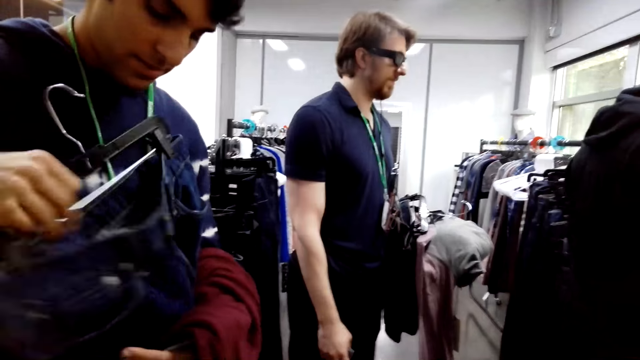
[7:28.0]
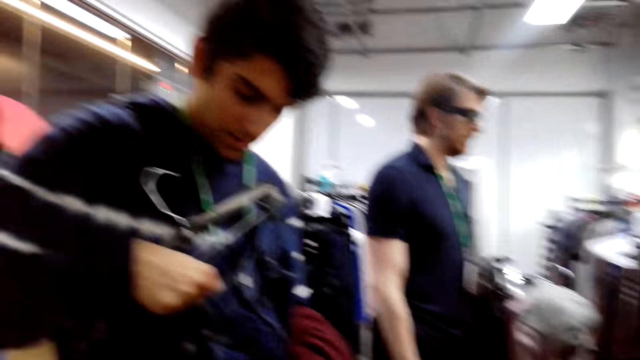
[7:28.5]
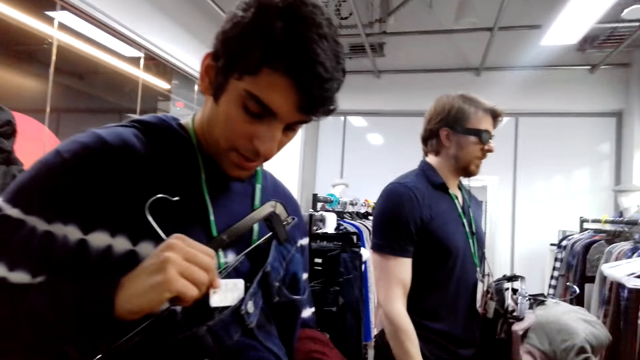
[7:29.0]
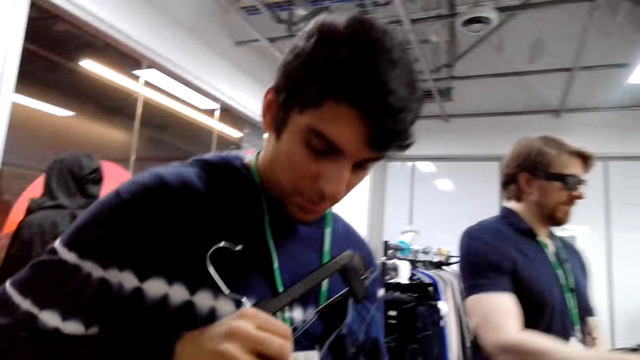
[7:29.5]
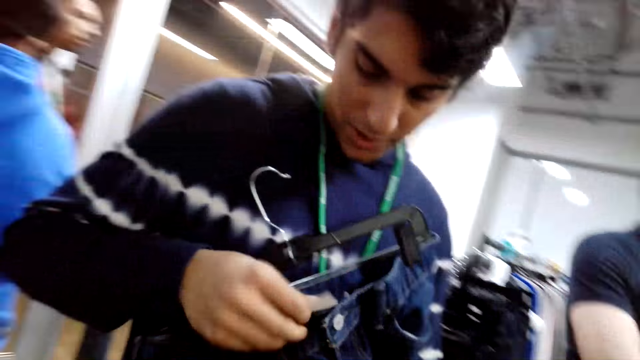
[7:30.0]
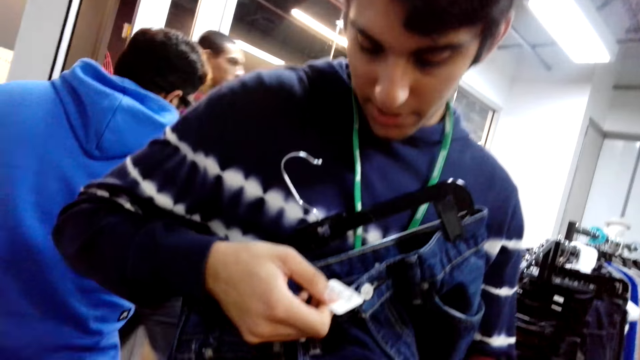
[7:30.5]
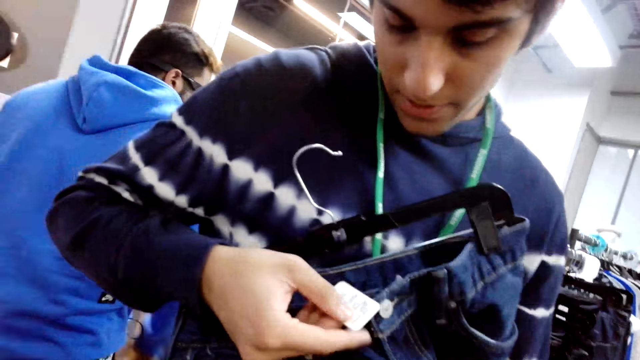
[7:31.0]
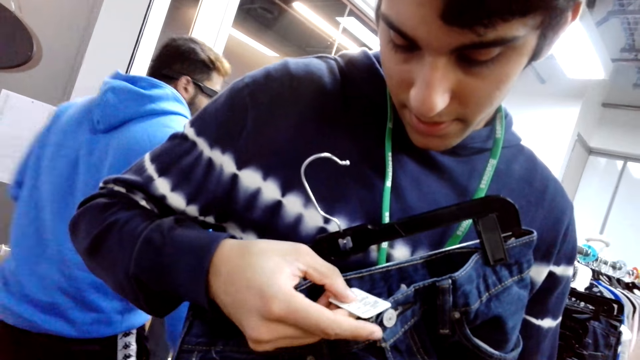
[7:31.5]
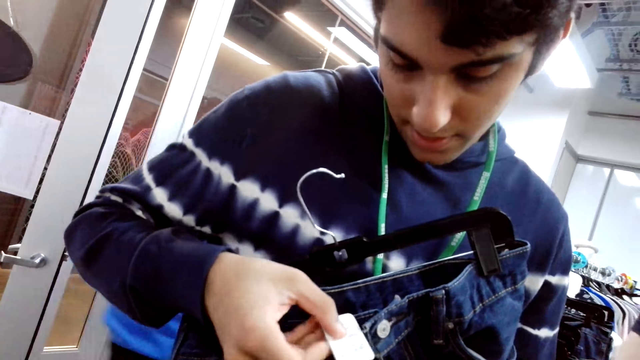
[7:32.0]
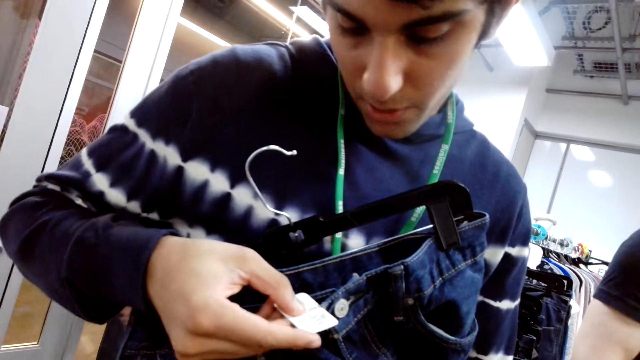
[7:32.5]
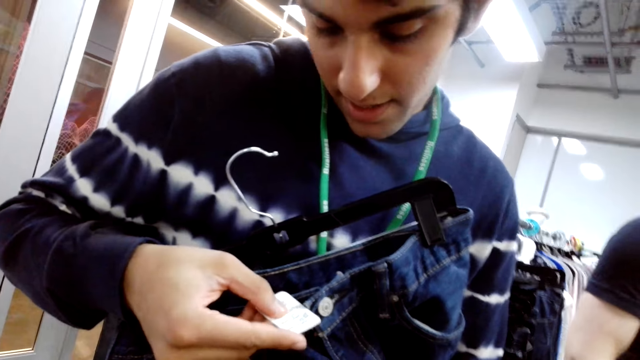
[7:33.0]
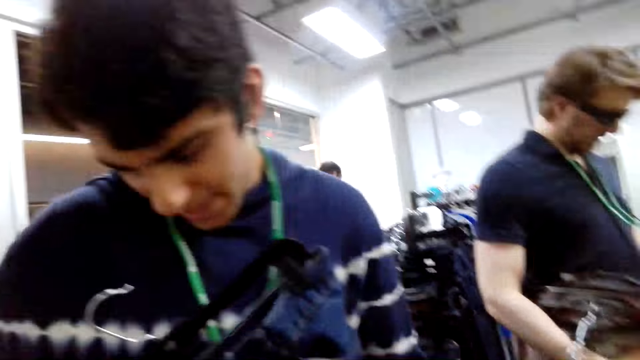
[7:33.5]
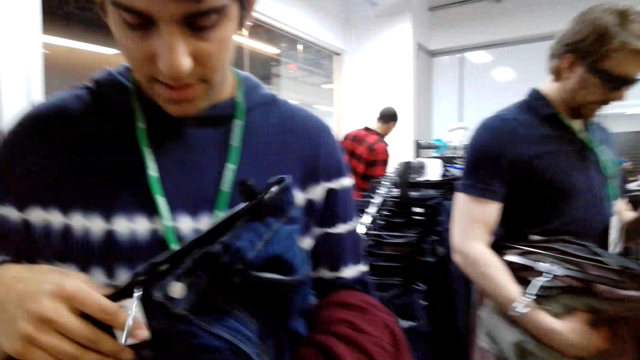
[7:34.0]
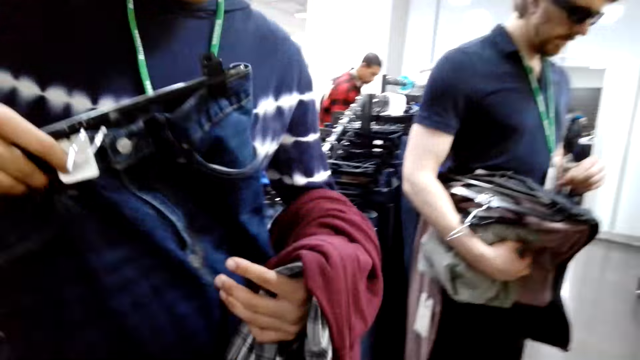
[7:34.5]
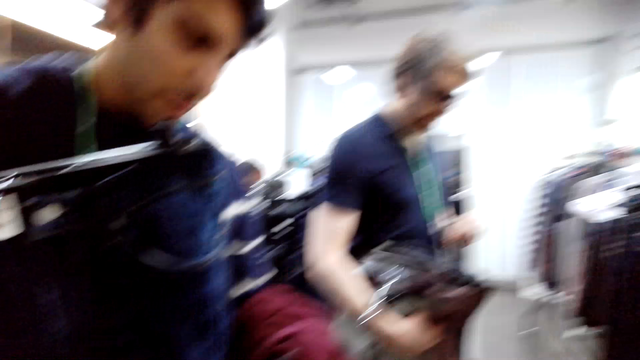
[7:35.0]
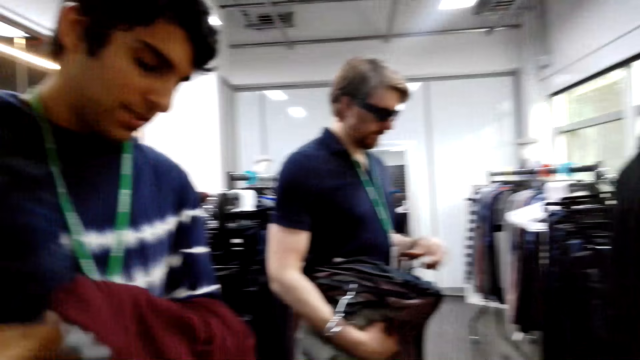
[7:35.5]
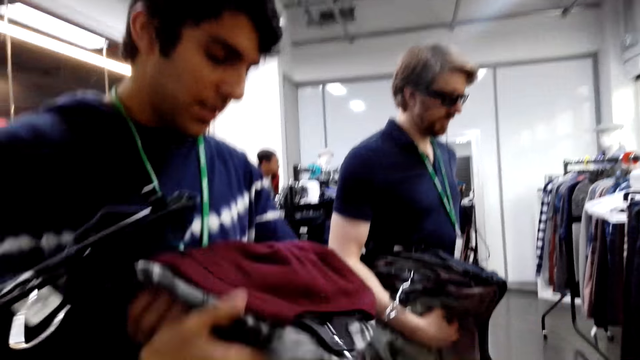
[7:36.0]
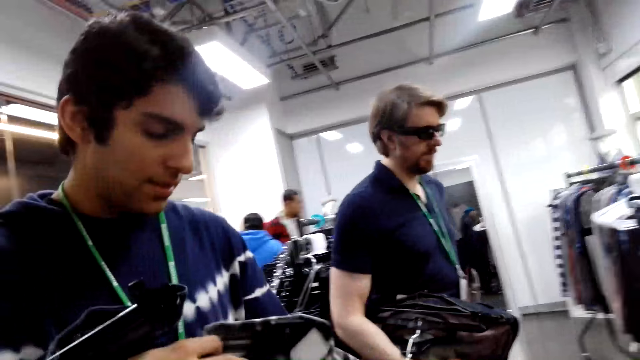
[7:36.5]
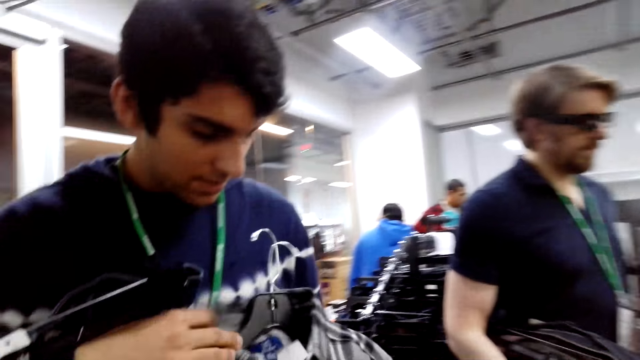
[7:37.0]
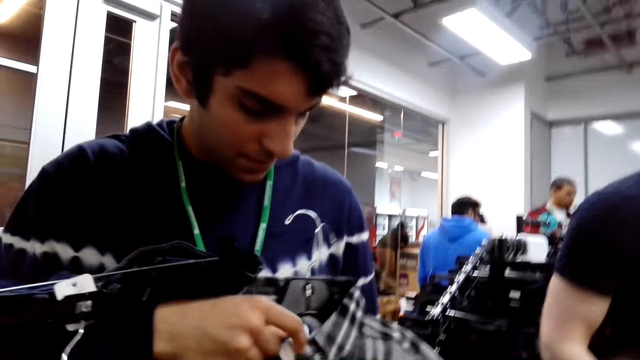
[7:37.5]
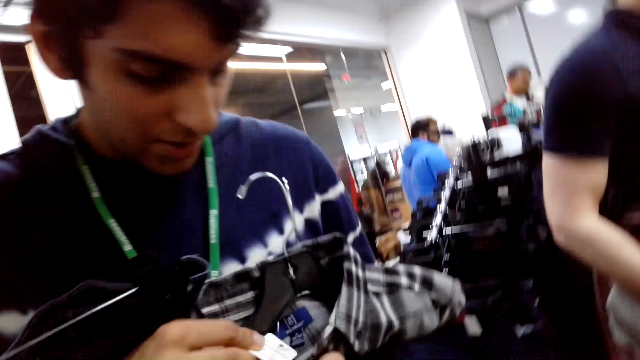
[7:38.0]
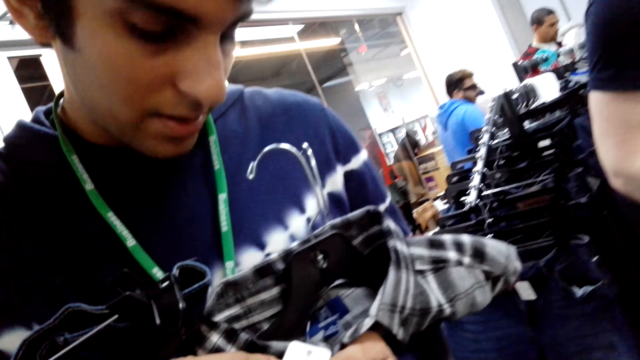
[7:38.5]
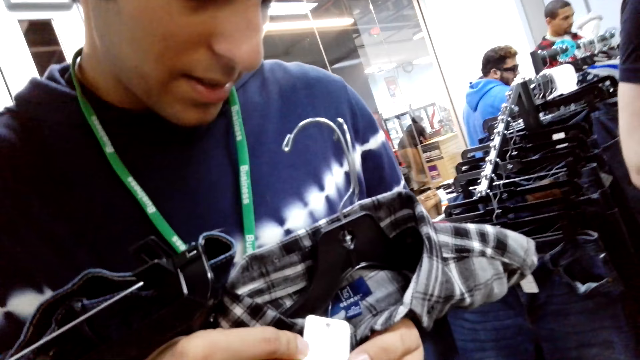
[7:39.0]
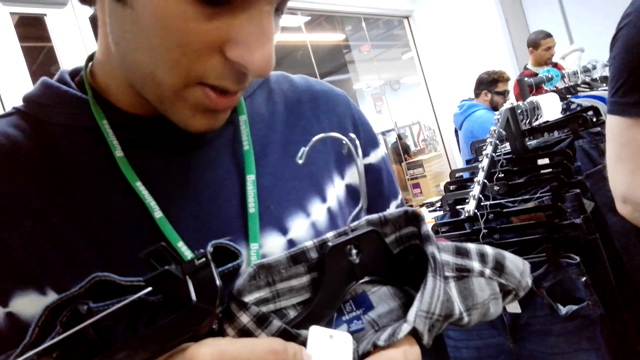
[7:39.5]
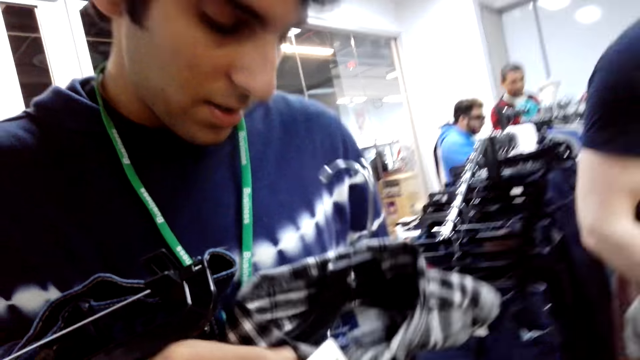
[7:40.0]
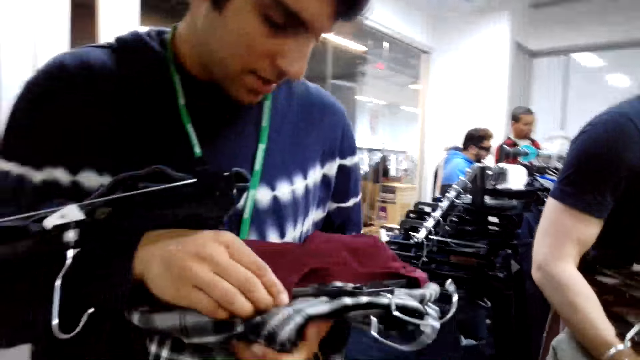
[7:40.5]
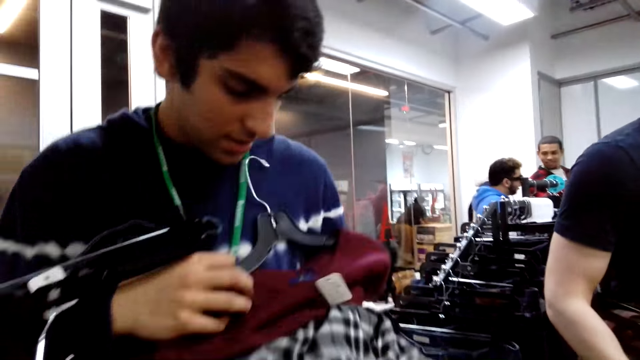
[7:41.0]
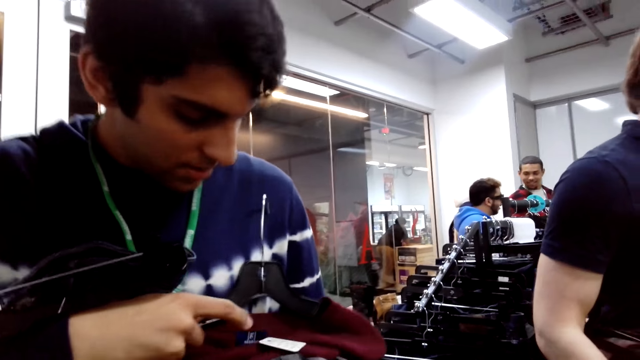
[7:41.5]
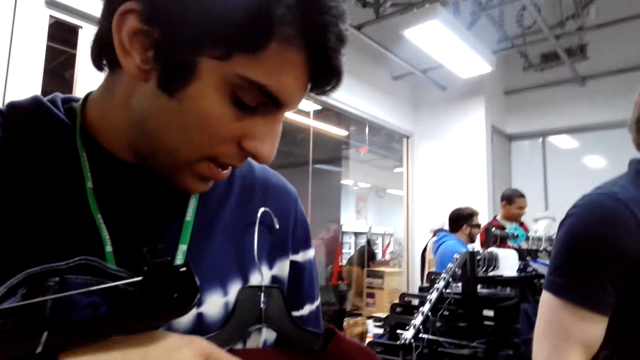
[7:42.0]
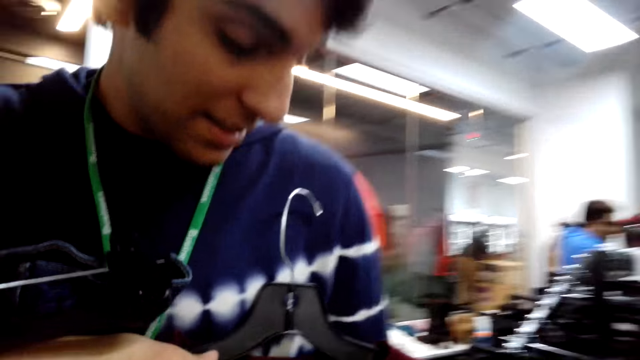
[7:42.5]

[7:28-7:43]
A man holds the jeans. The man looks at the price tag from the trousers. He looks at the price tag again.

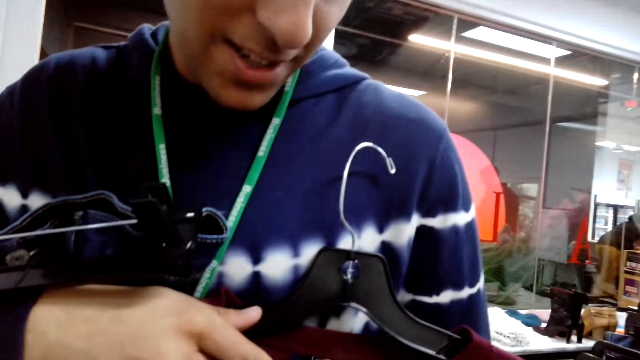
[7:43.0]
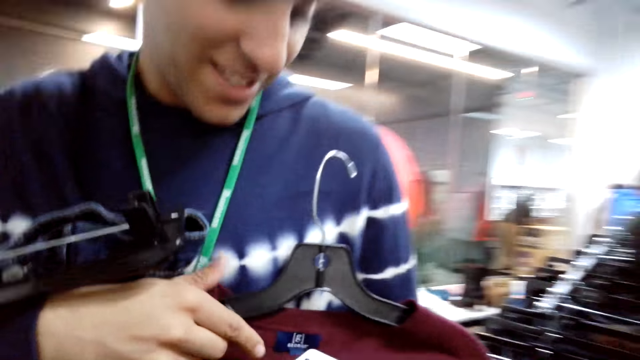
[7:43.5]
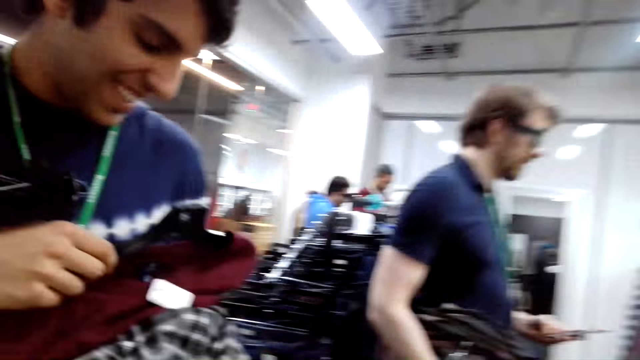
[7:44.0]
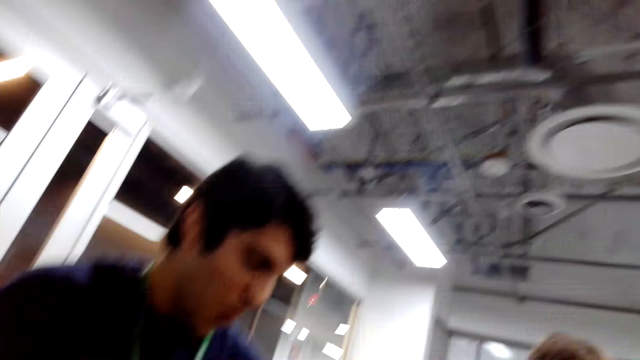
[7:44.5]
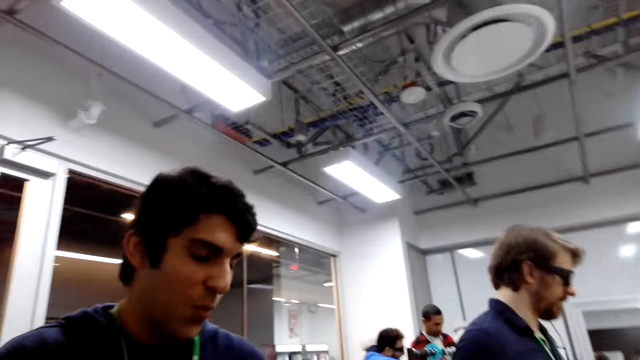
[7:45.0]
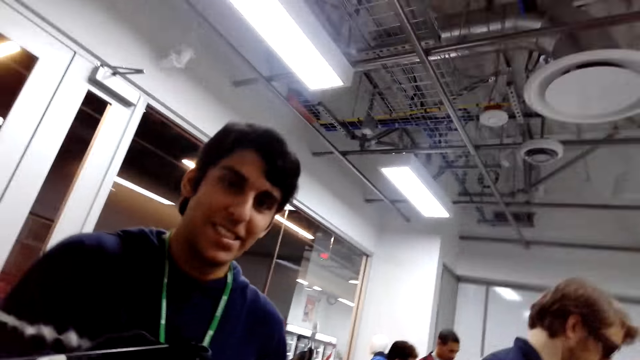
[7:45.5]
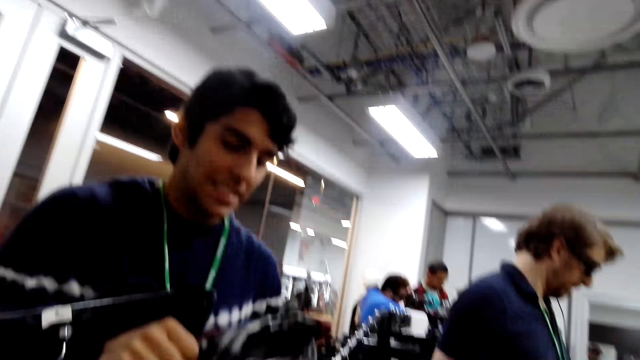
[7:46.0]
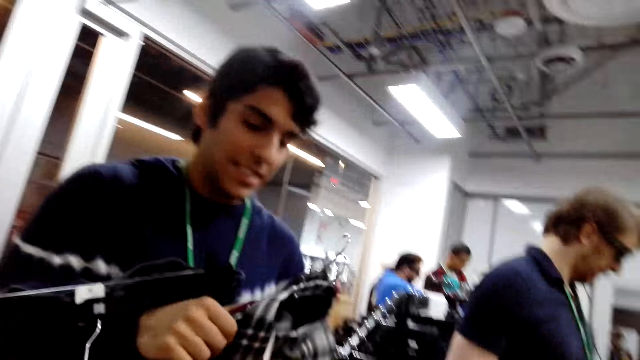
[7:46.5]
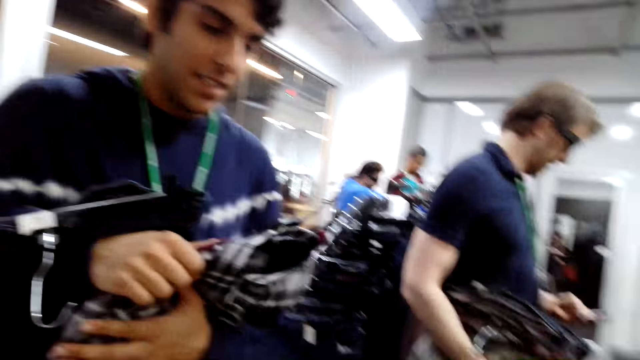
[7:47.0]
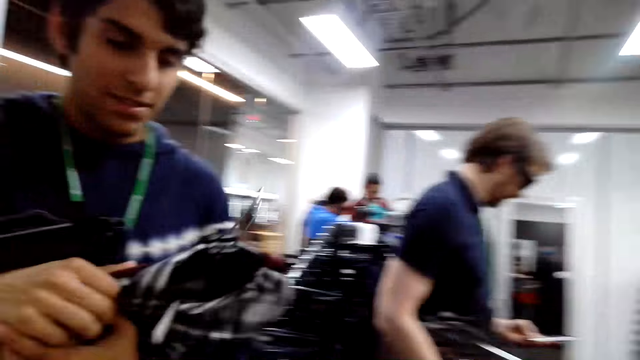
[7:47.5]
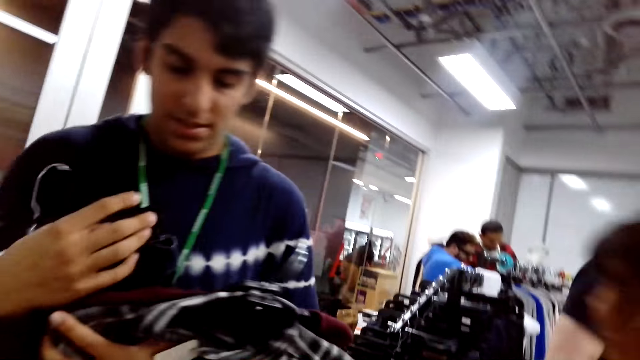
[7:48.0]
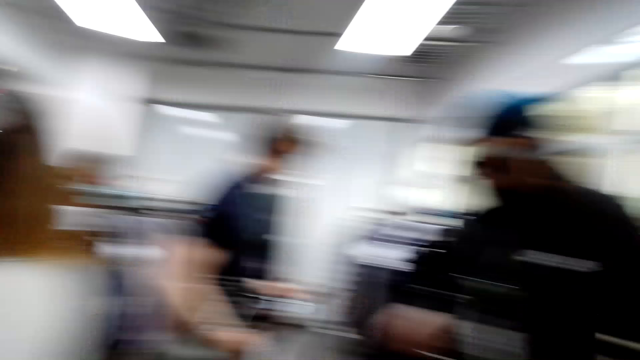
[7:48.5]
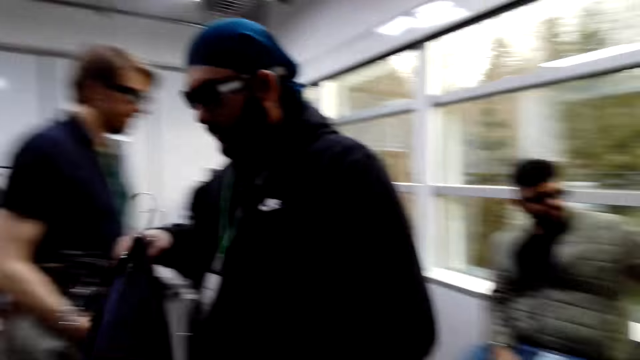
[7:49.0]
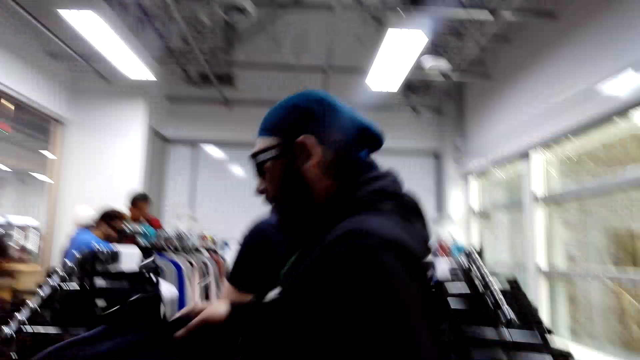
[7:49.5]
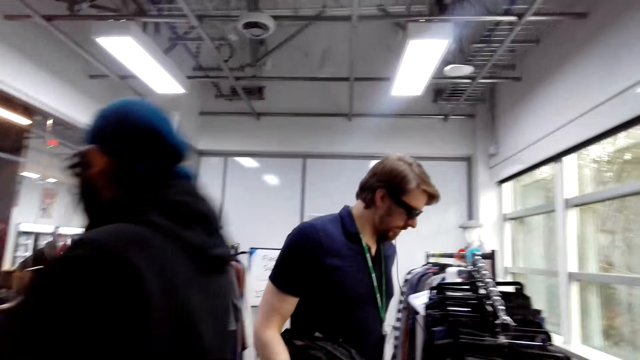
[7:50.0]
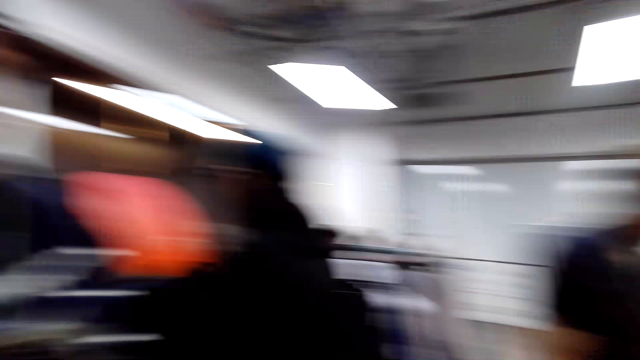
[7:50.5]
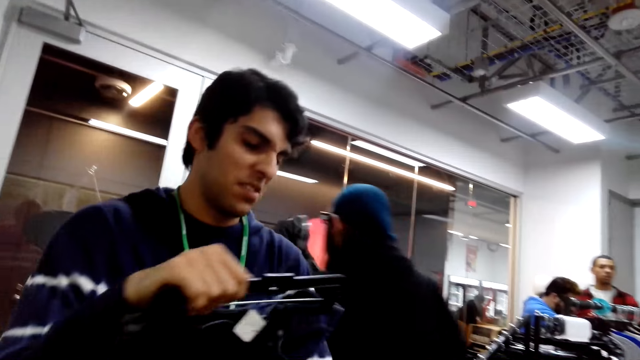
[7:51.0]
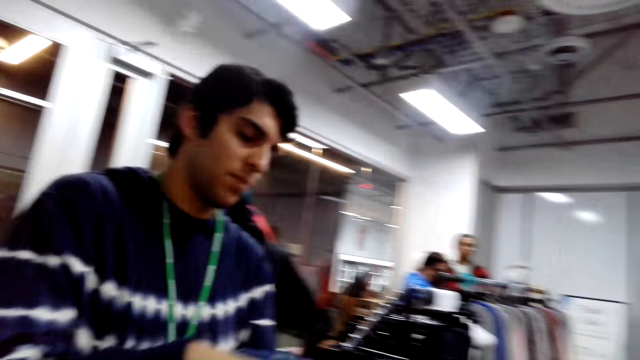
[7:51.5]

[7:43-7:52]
The camera wearer looks around.
